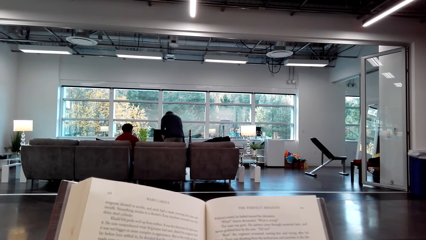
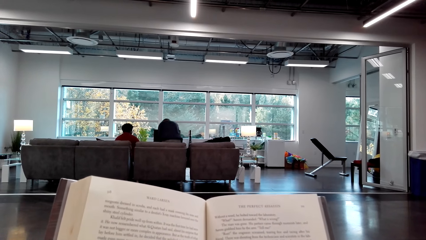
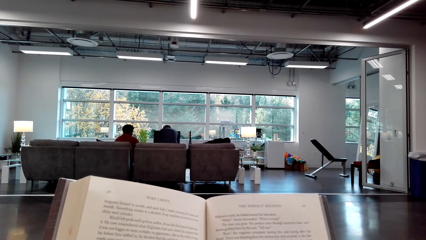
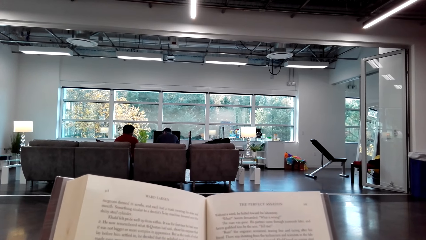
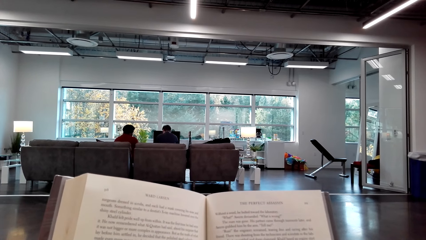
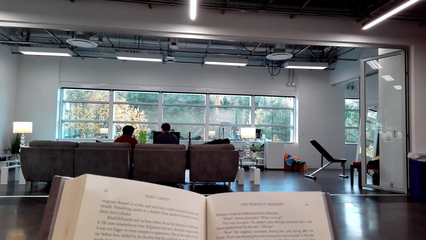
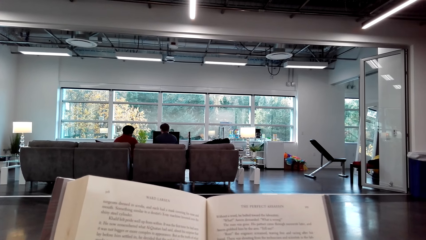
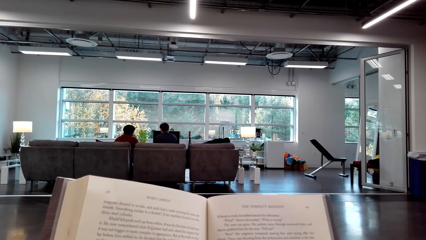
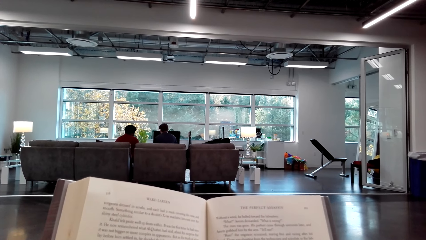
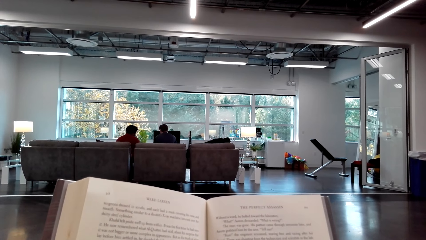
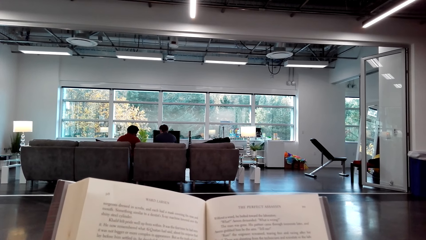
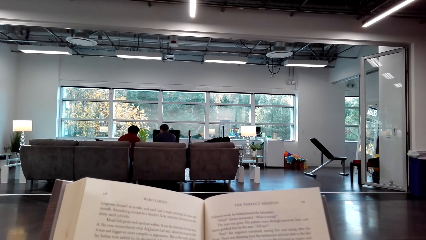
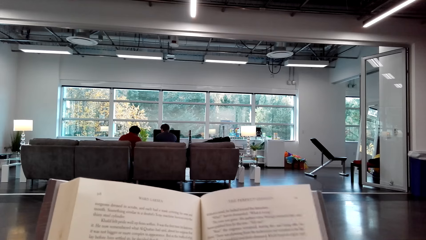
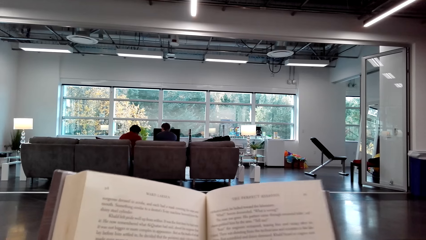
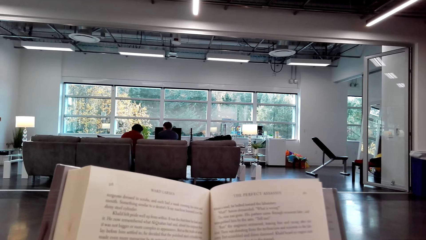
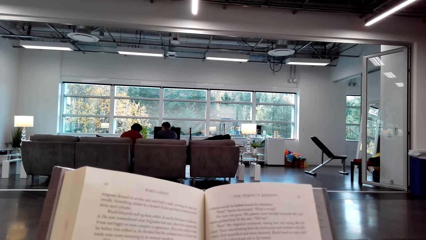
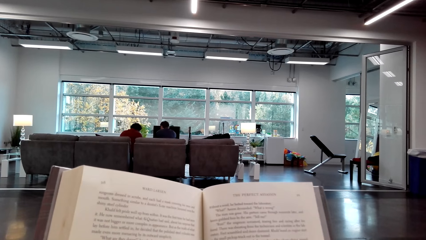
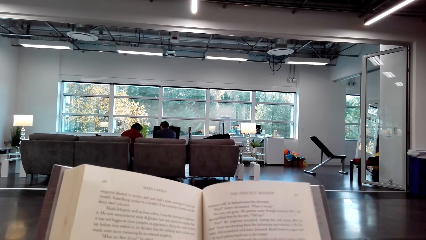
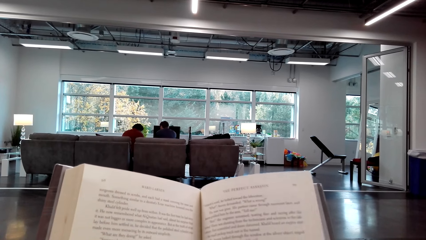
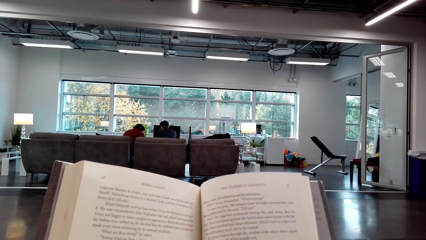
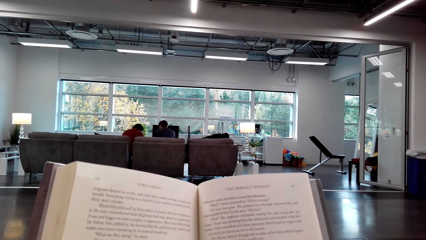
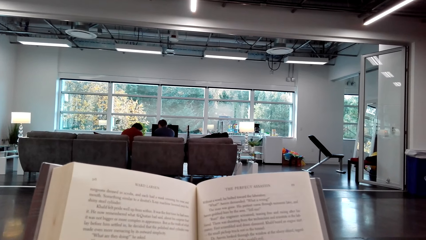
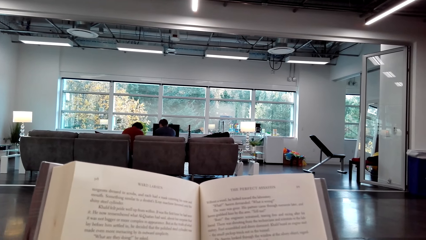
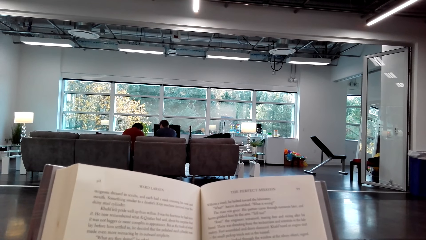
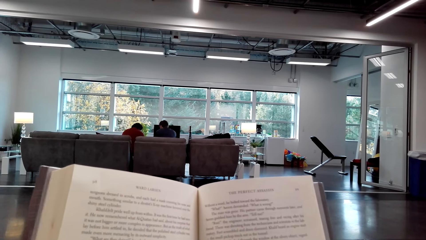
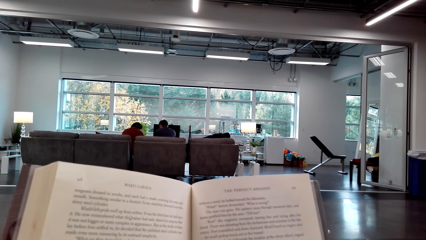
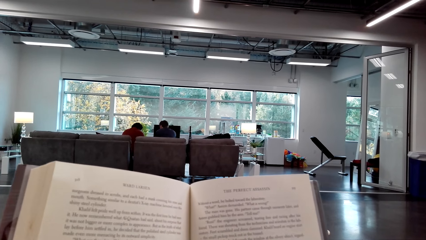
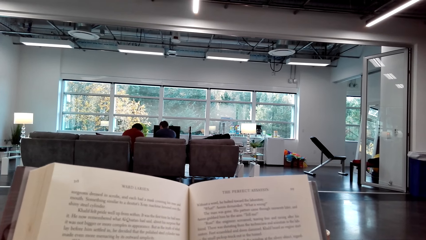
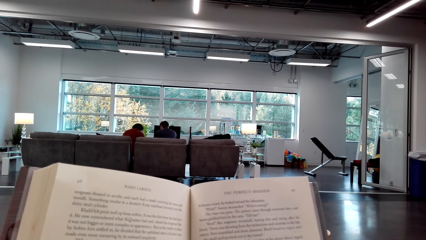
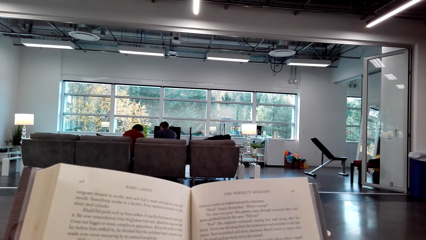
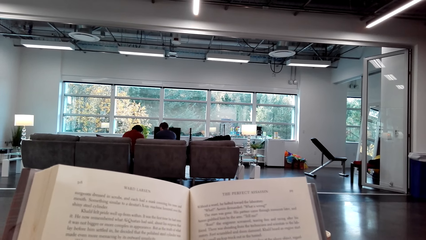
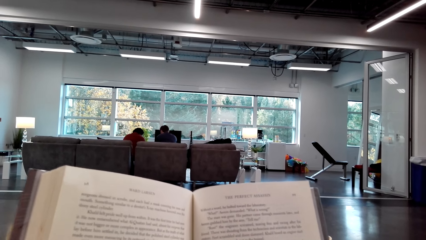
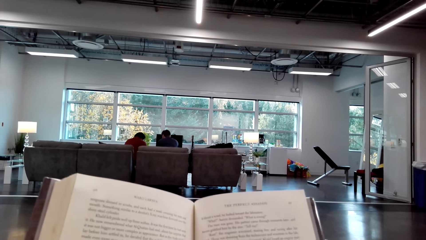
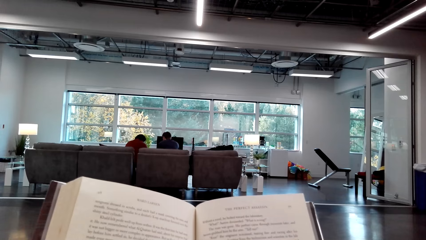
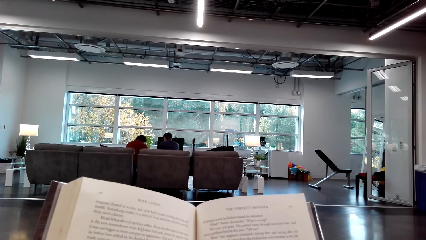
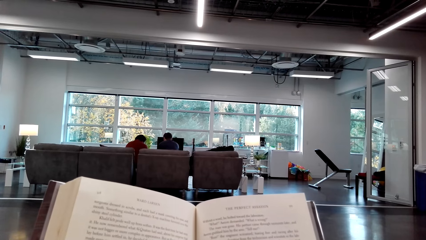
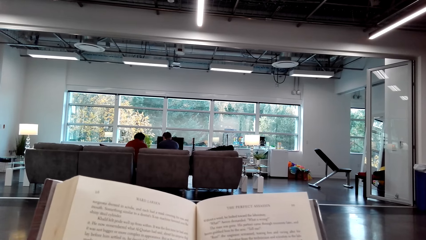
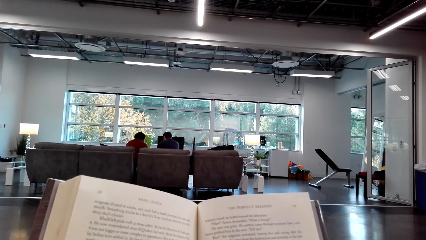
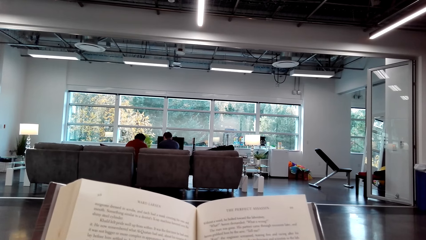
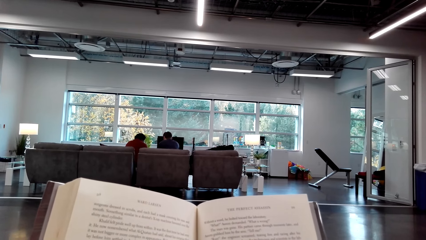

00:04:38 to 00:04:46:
The person sits on the seat. The camera wearer reads the book.

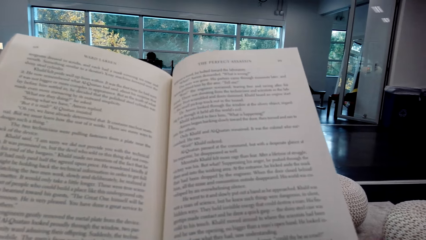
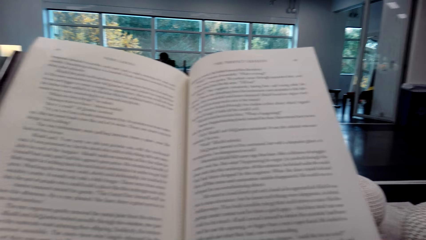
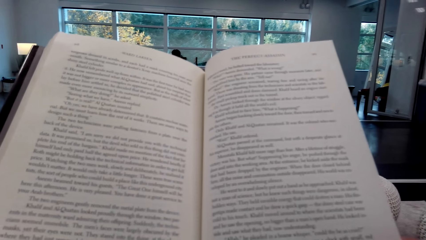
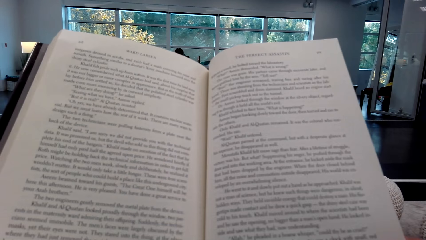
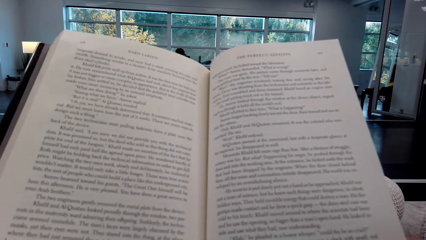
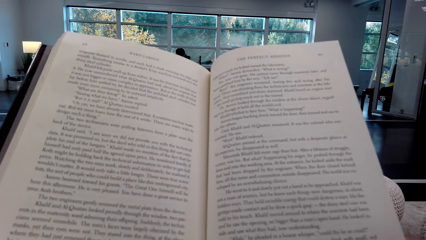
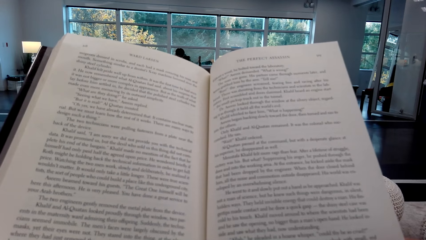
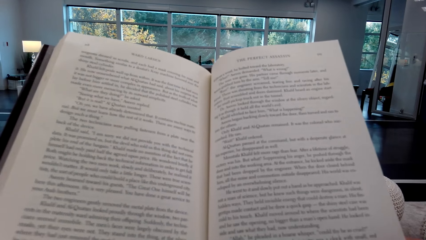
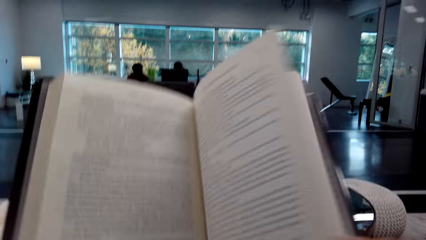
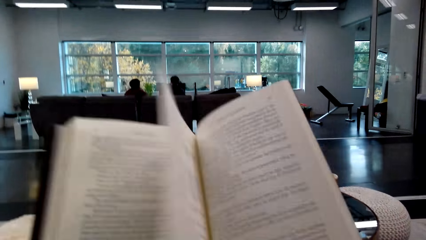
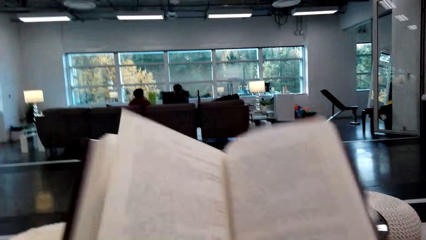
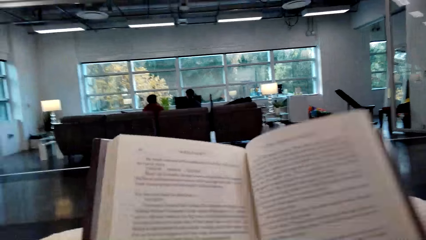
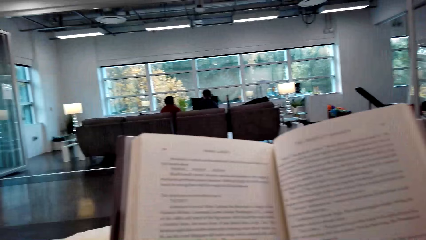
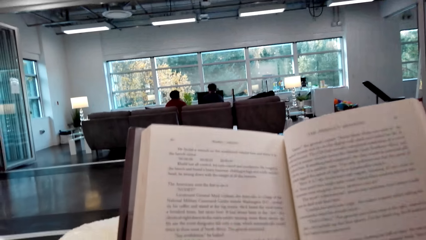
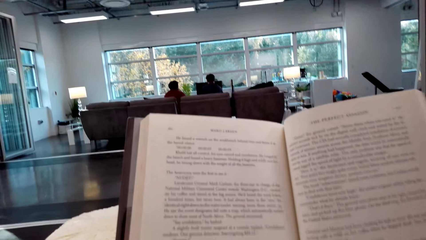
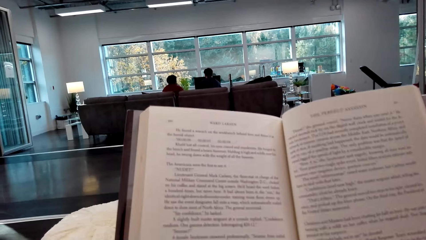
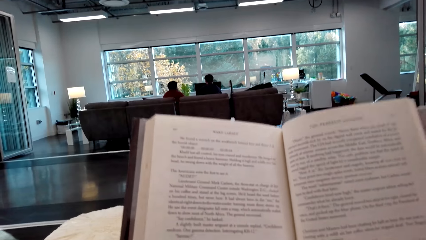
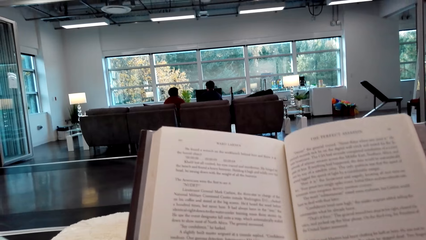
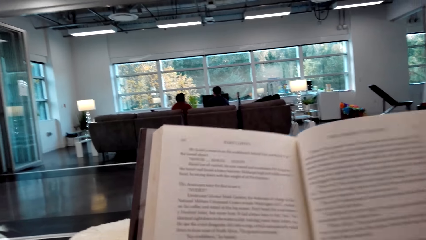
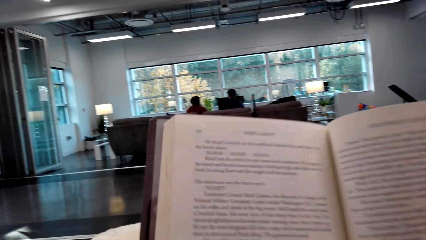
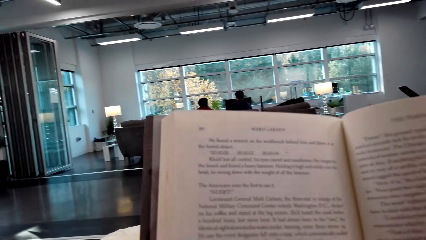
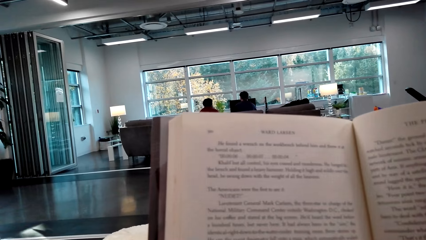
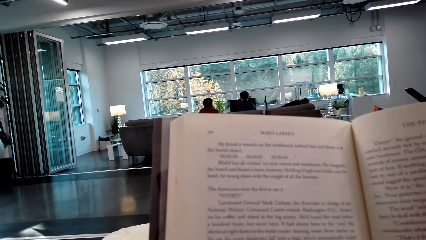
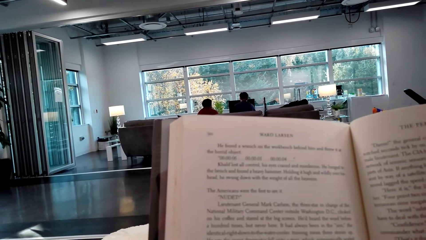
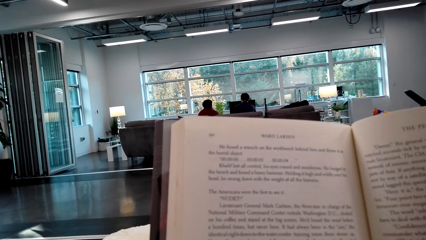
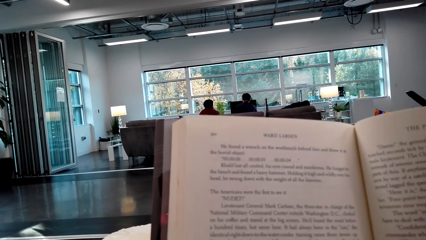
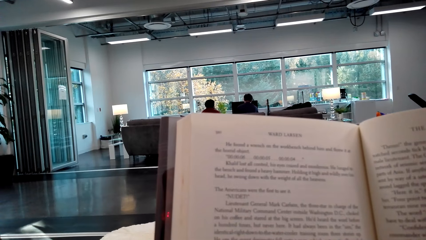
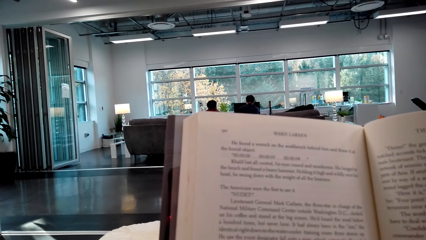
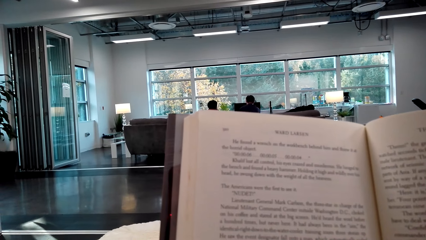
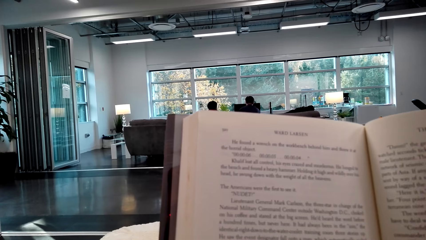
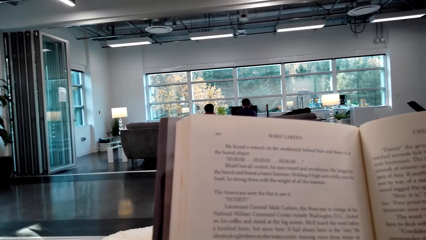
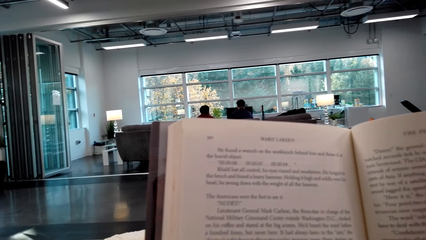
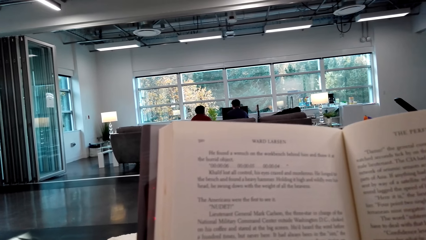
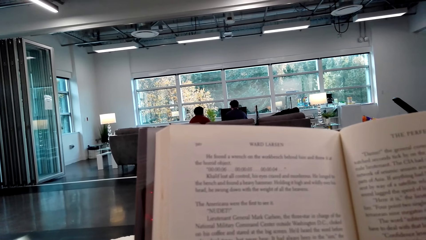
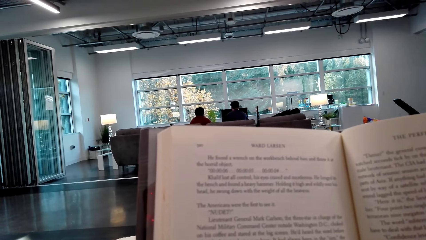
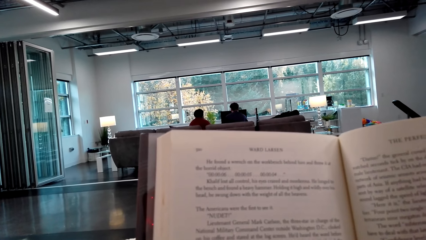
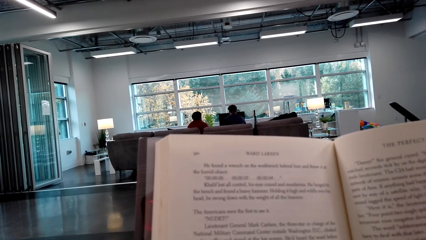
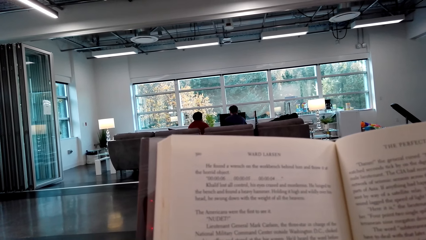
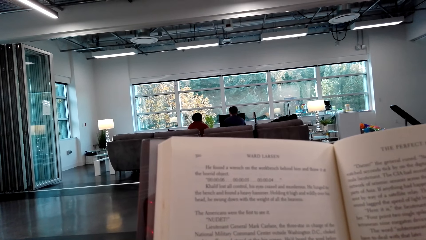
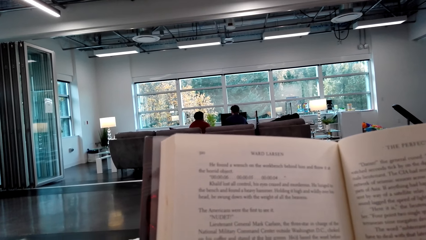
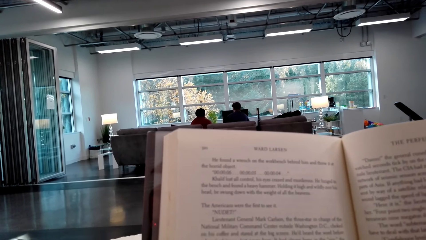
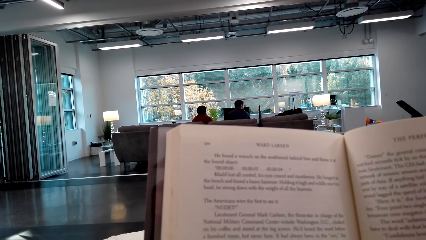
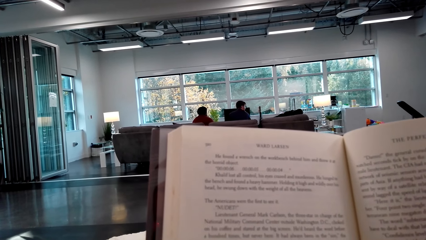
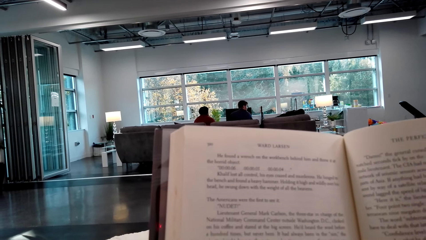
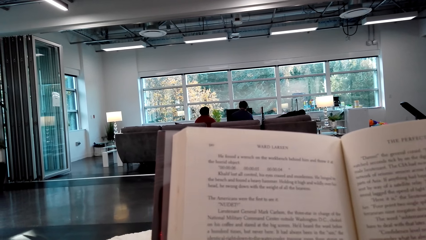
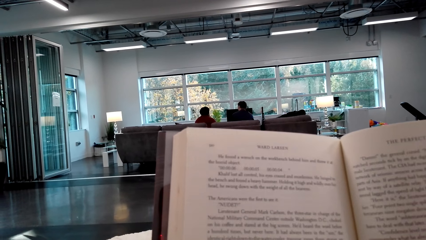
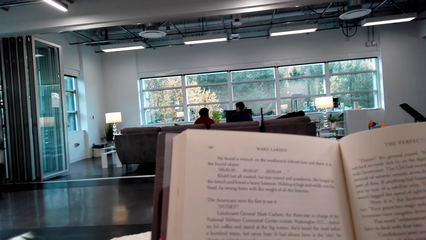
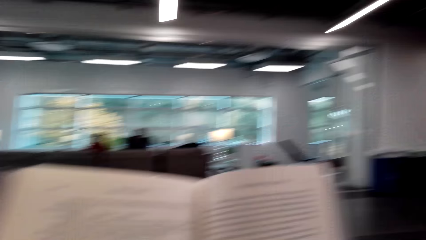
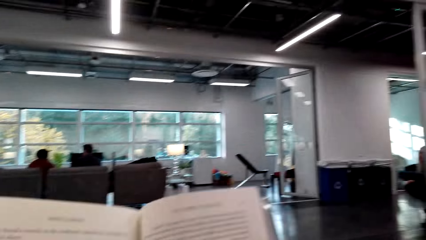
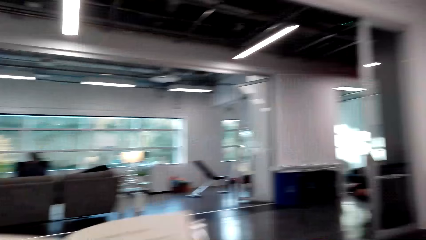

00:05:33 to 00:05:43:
The camera wearer opens a page on the book. They read the book.
